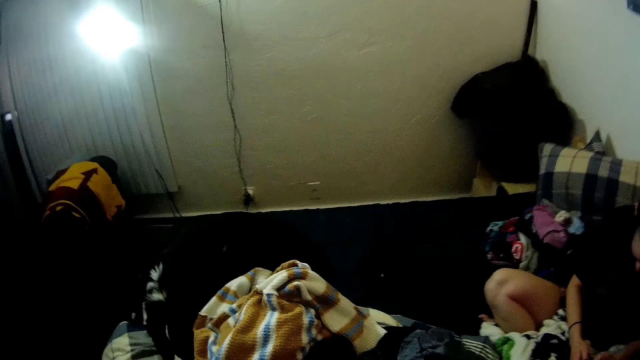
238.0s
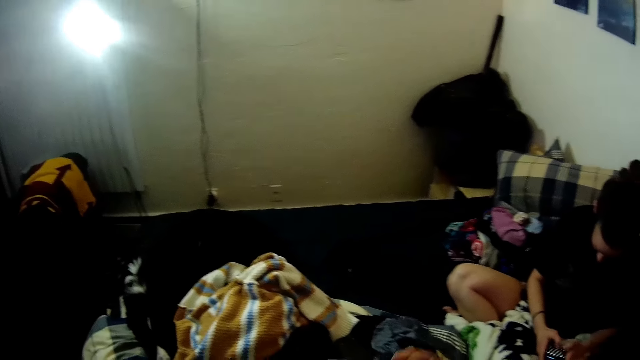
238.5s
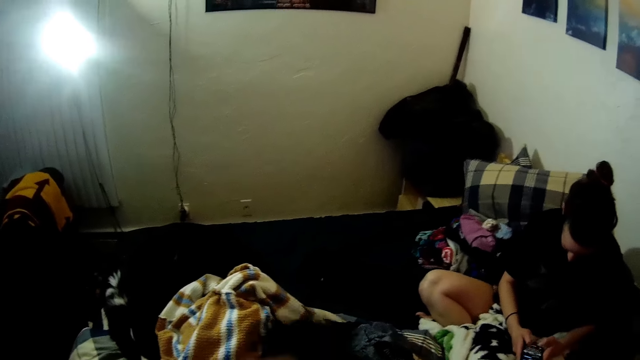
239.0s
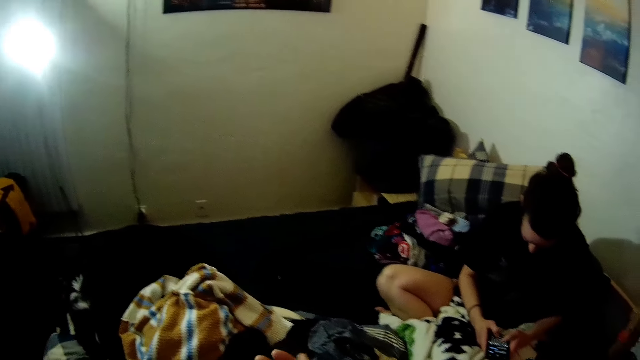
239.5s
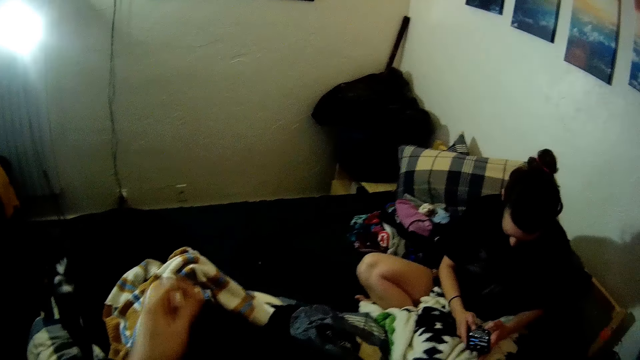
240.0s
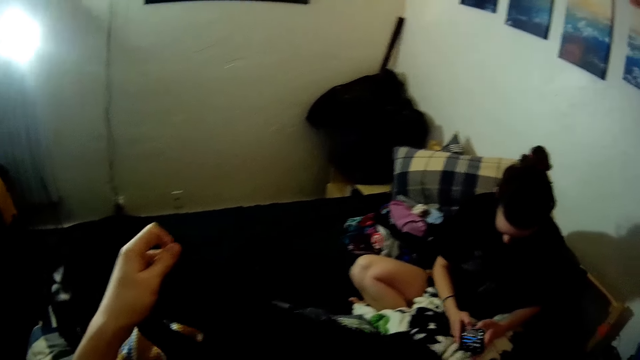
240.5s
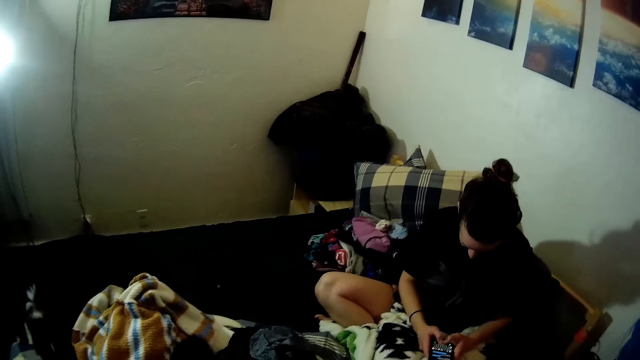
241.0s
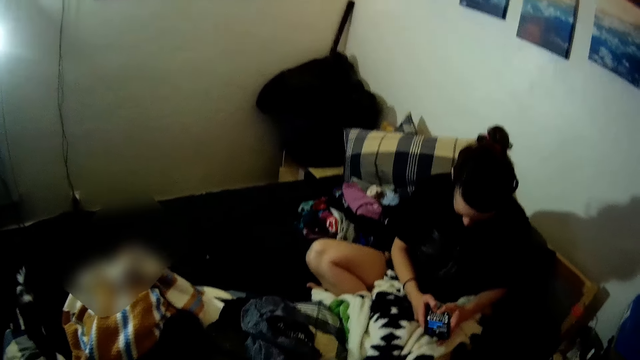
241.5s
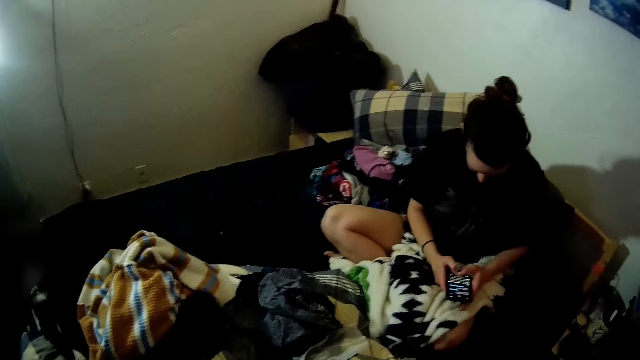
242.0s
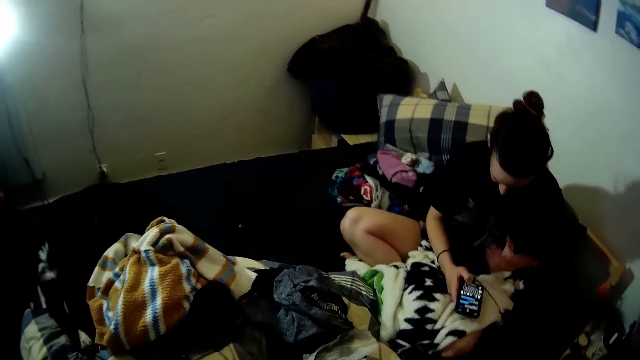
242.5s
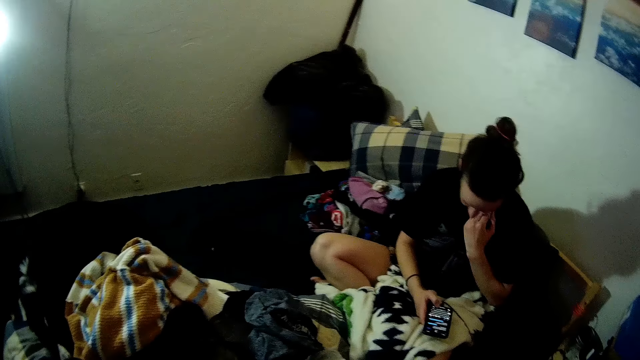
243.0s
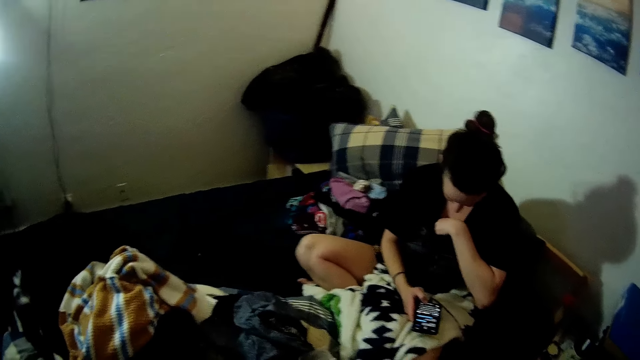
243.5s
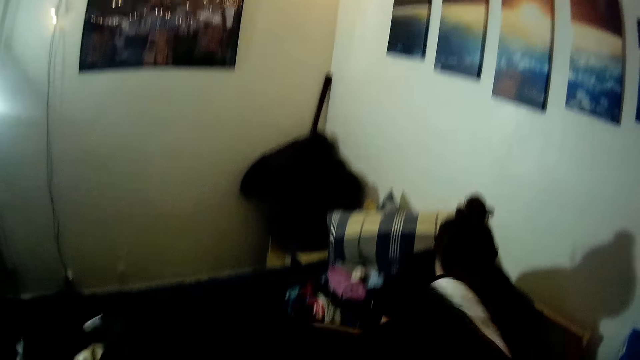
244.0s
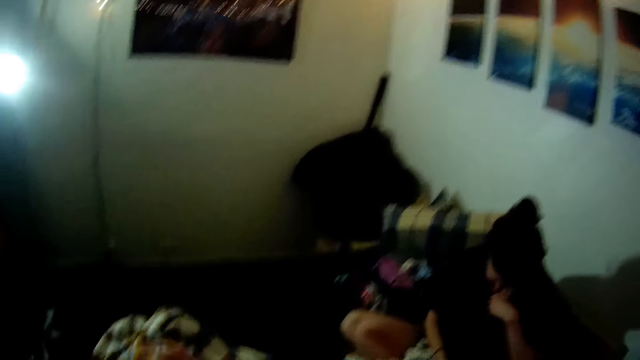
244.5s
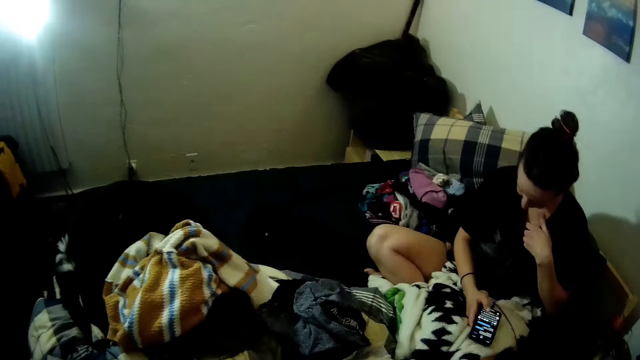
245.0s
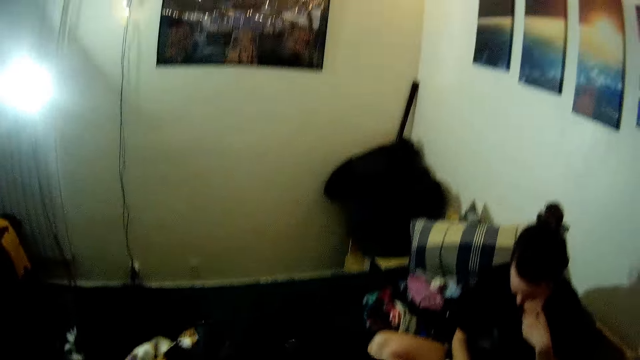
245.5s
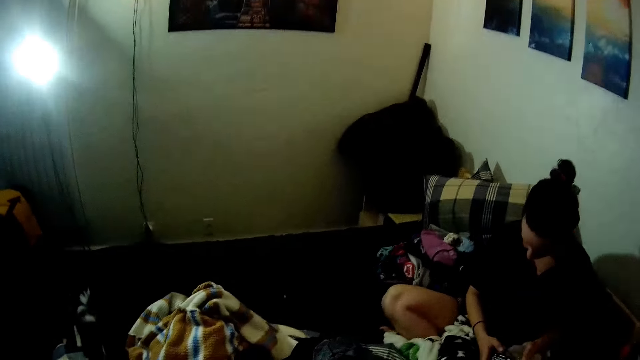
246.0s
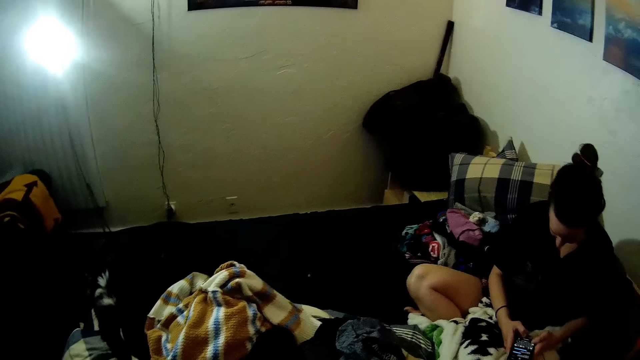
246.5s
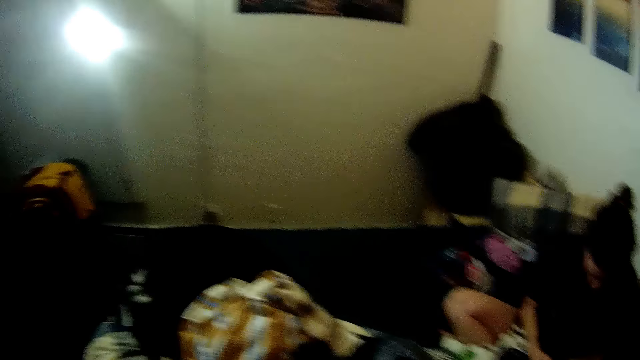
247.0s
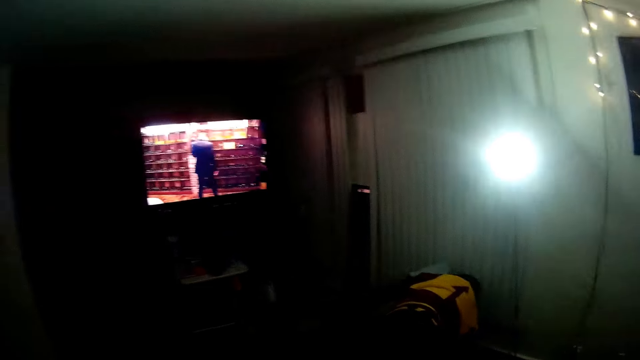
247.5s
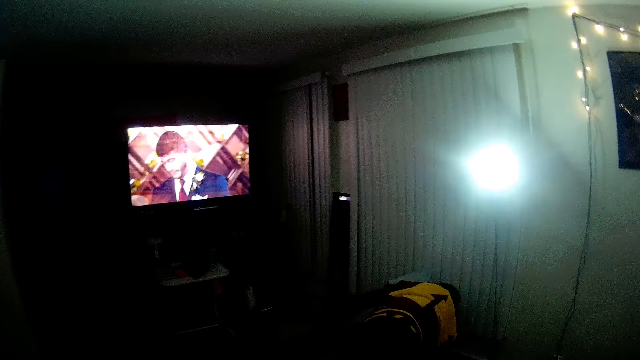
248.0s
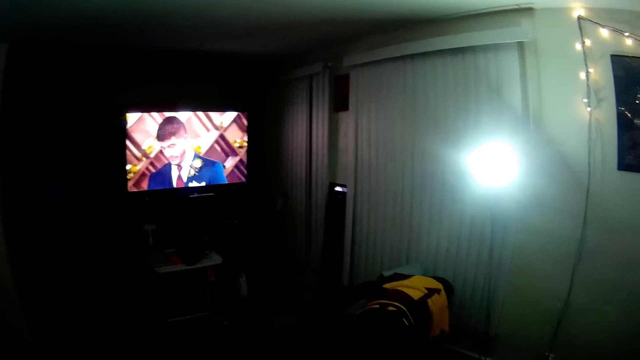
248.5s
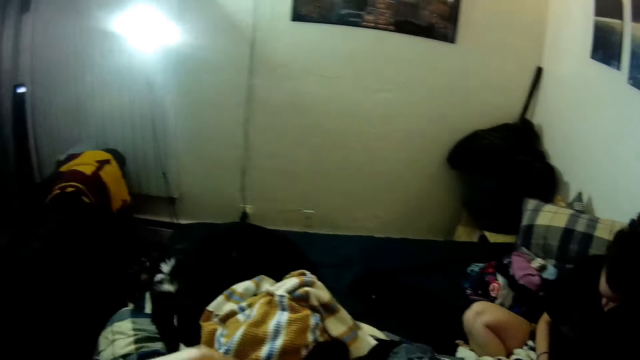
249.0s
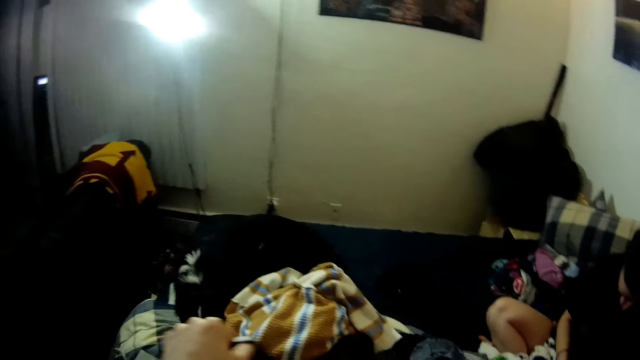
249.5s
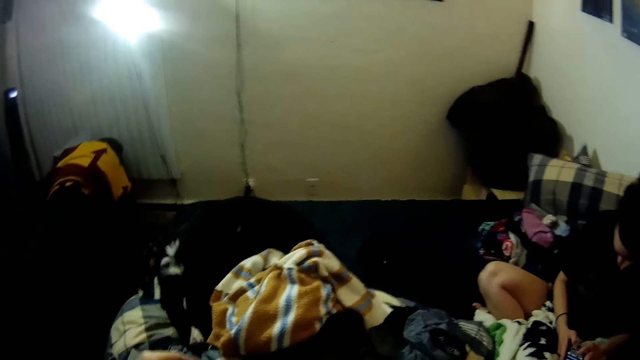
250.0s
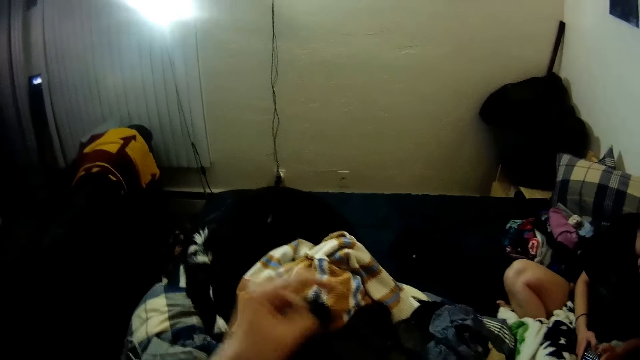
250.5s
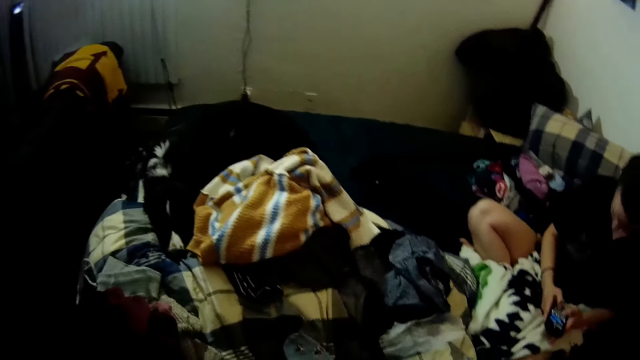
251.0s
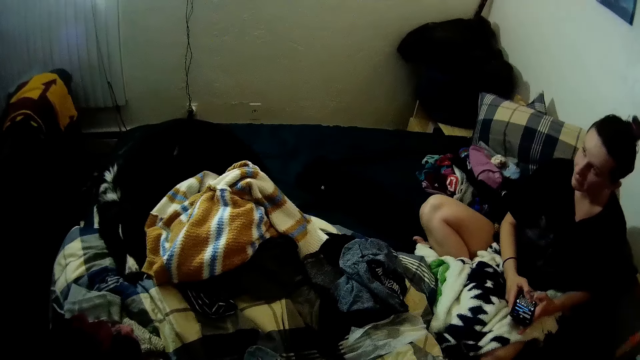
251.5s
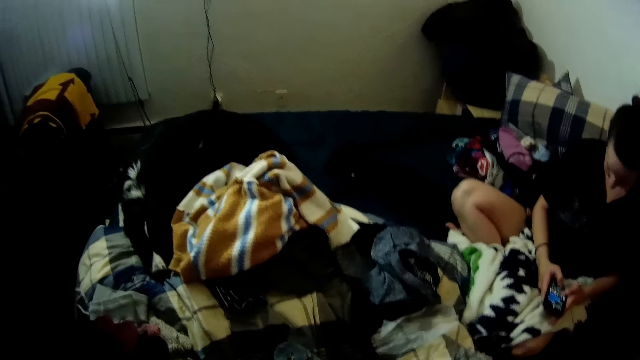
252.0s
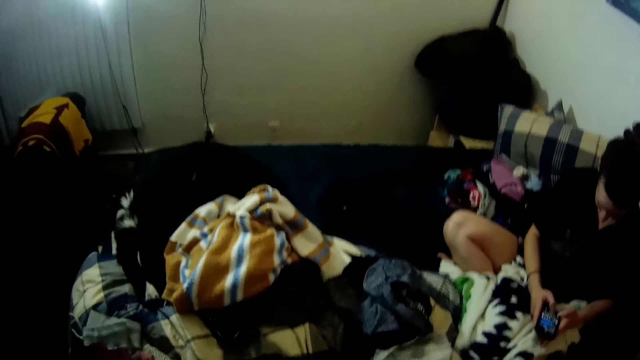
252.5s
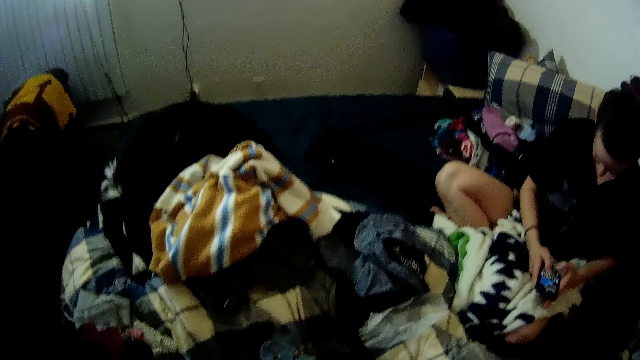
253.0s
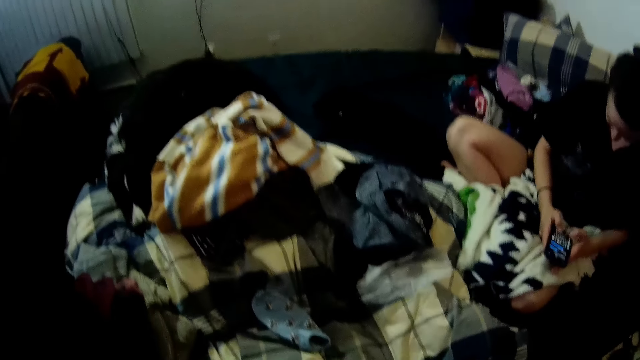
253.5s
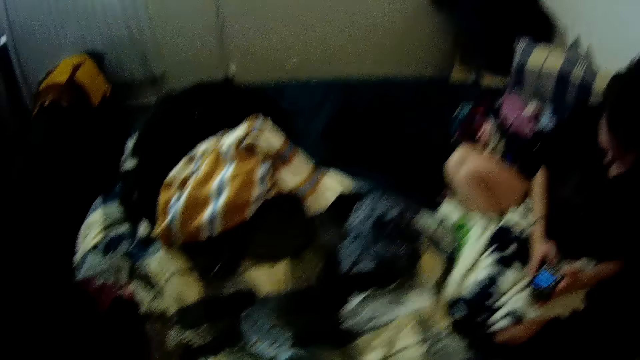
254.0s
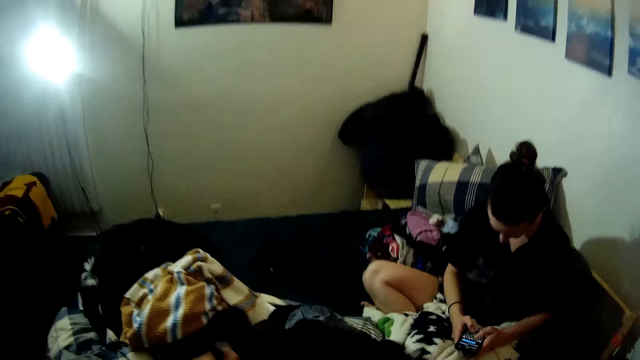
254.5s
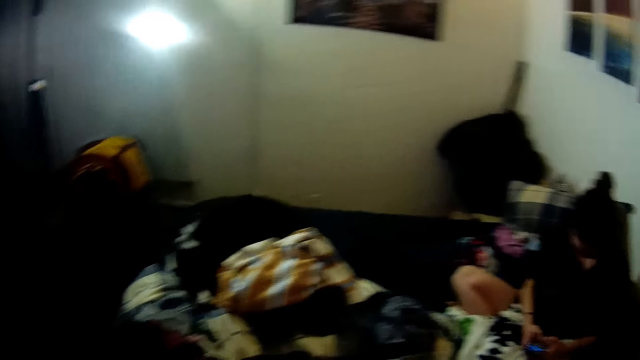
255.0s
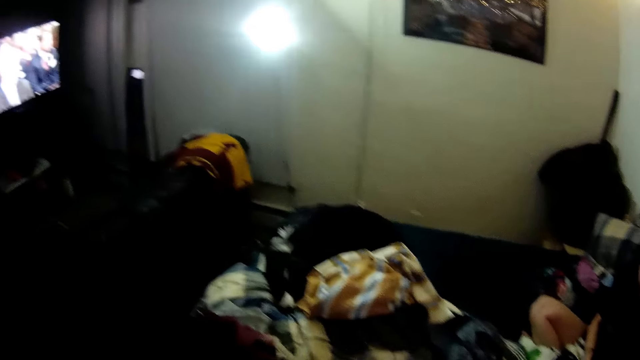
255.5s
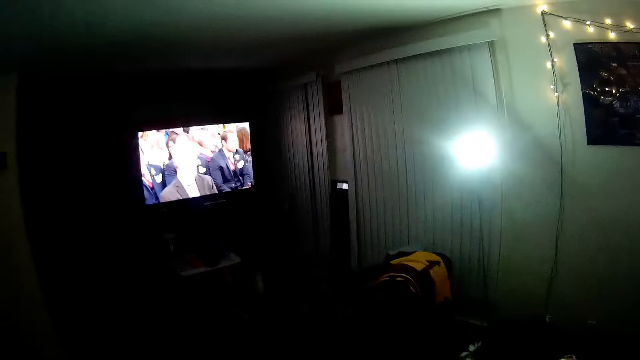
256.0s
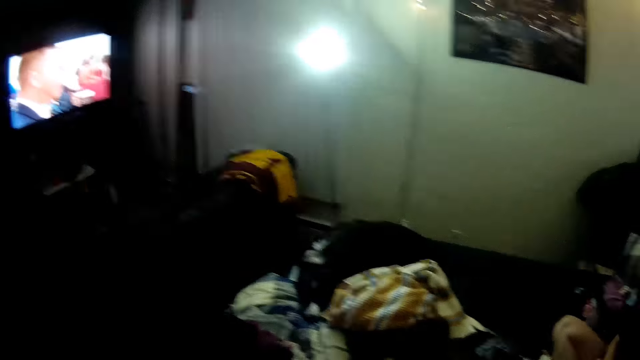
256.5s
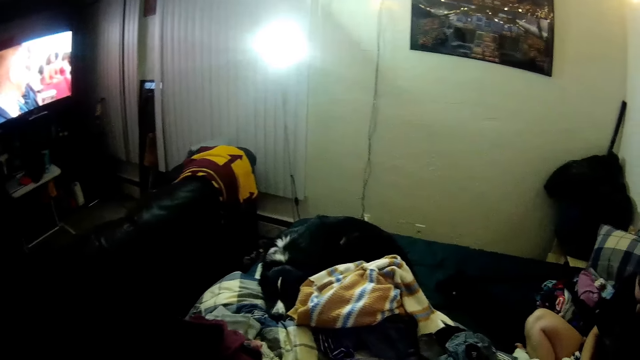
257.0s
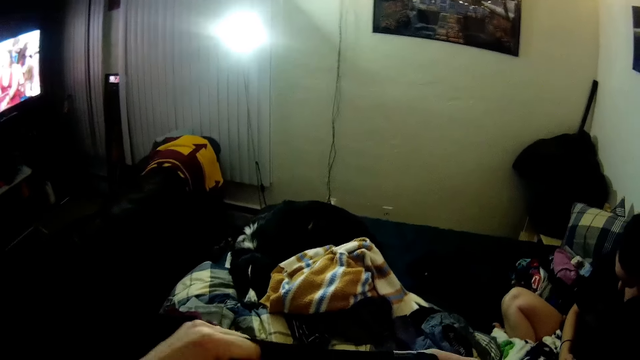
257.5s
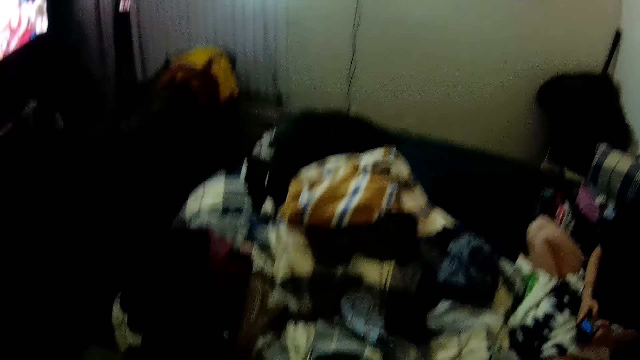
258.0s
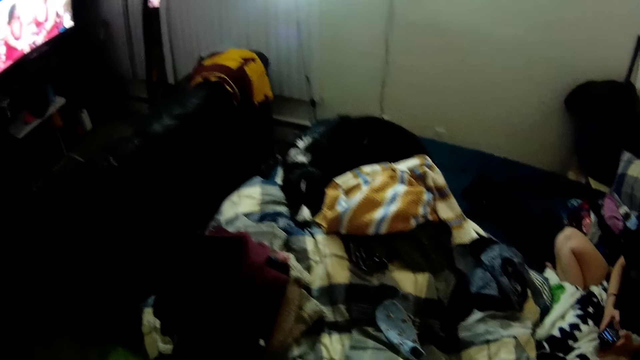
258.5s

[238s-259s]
The camera wearer folds the cloth. A lady touches her face. The camera wearer folds the cloth. They watch the television. The lady operates her phone. The camera wearer folds the cloth. They fold the cloth. They watch the television. The lady operates her phone.
